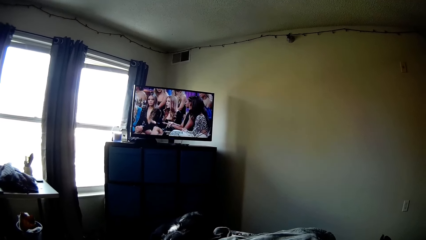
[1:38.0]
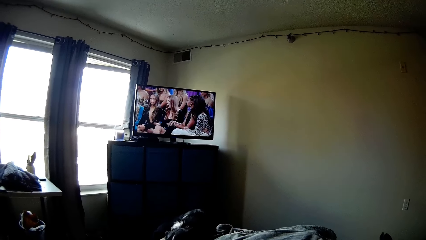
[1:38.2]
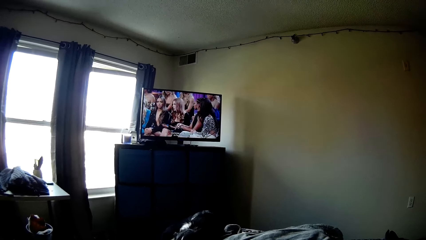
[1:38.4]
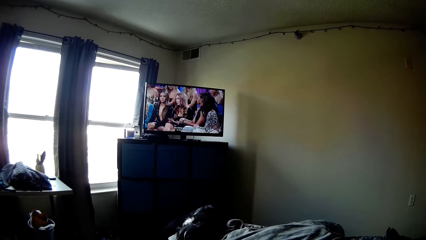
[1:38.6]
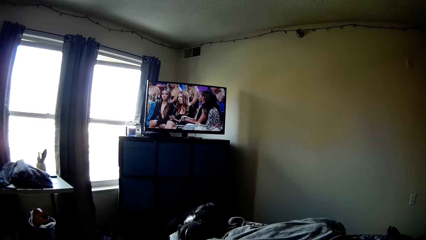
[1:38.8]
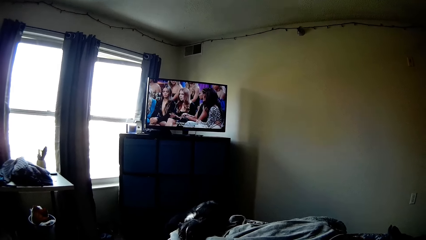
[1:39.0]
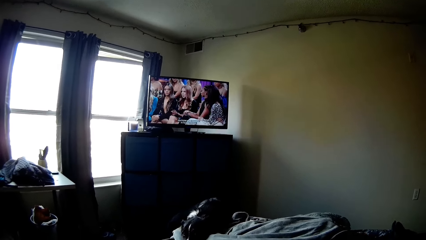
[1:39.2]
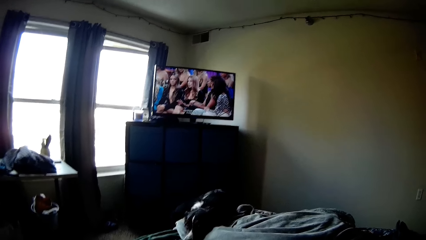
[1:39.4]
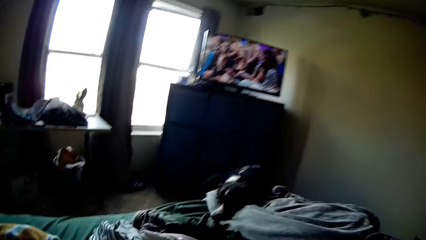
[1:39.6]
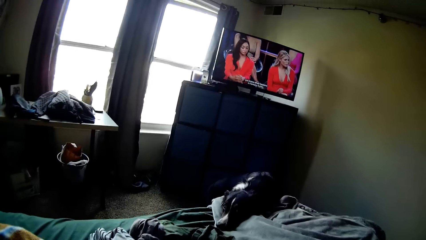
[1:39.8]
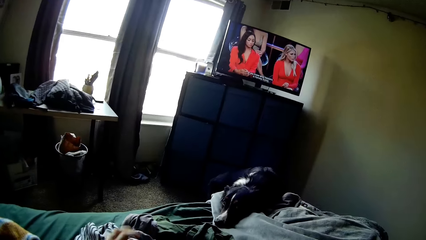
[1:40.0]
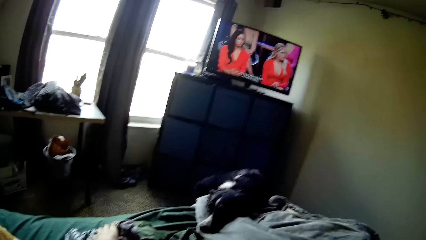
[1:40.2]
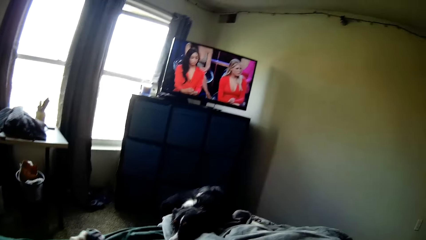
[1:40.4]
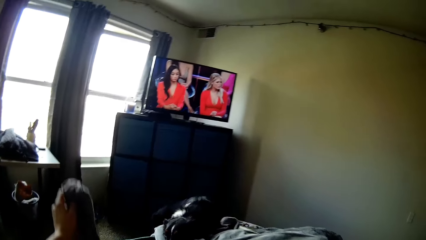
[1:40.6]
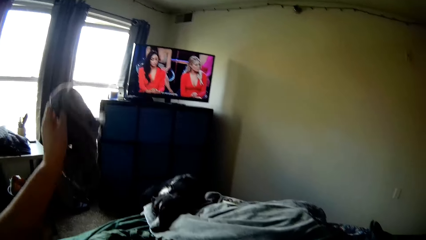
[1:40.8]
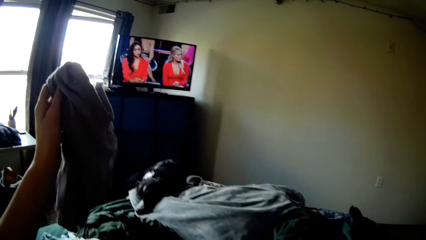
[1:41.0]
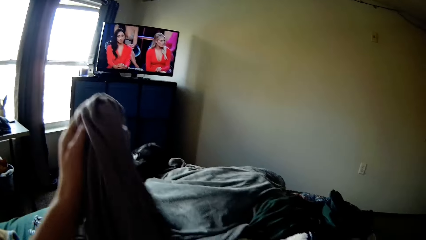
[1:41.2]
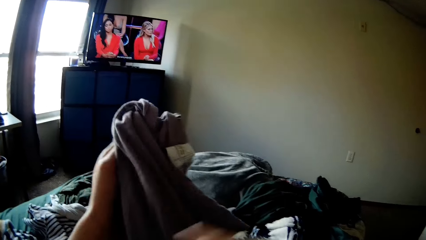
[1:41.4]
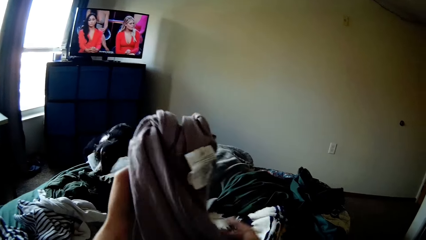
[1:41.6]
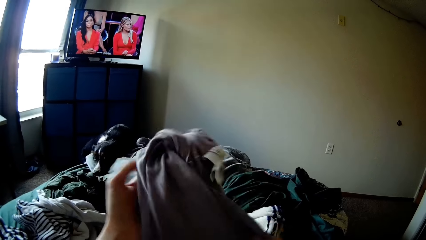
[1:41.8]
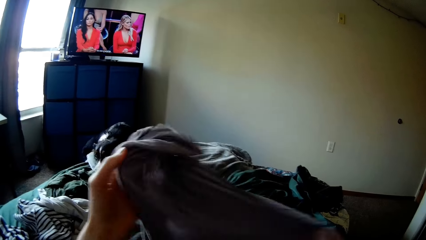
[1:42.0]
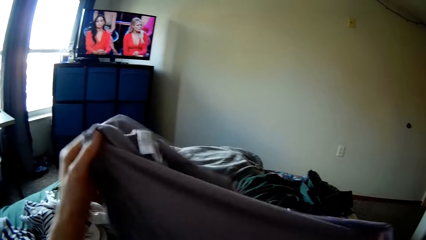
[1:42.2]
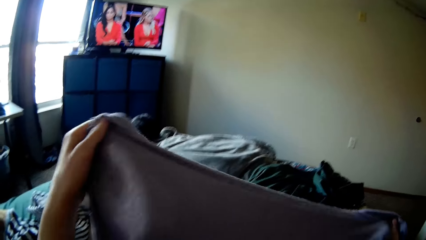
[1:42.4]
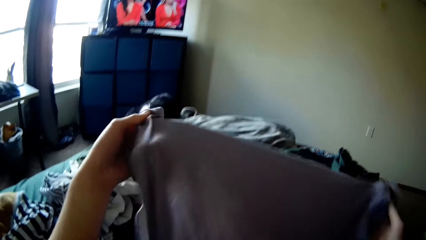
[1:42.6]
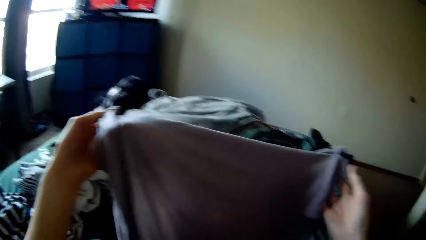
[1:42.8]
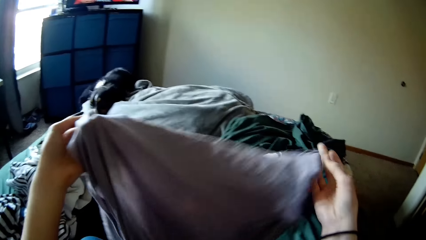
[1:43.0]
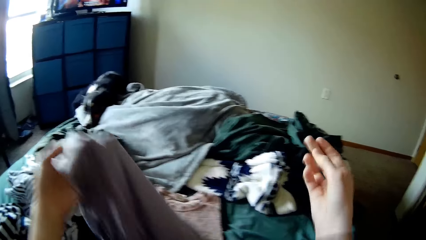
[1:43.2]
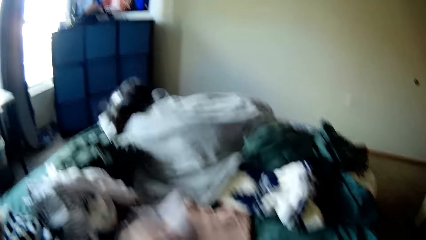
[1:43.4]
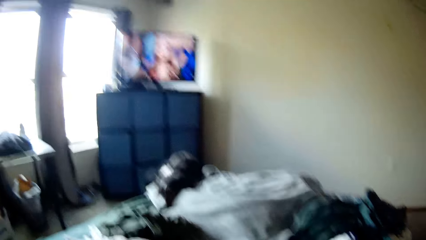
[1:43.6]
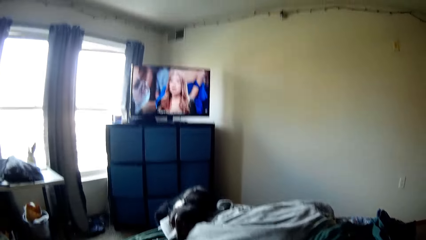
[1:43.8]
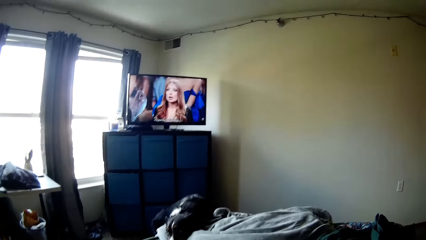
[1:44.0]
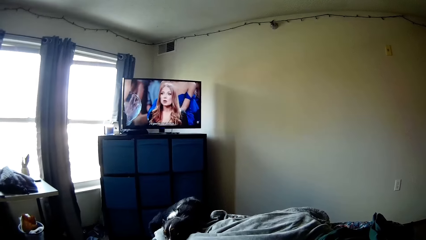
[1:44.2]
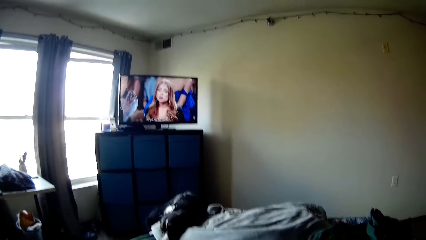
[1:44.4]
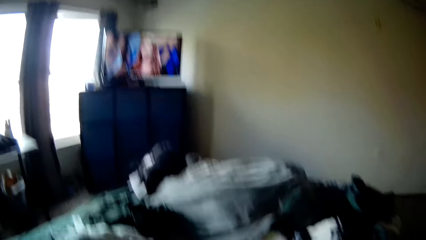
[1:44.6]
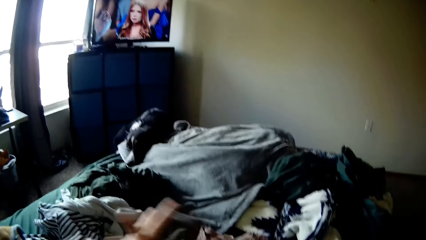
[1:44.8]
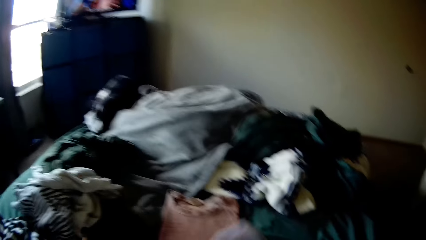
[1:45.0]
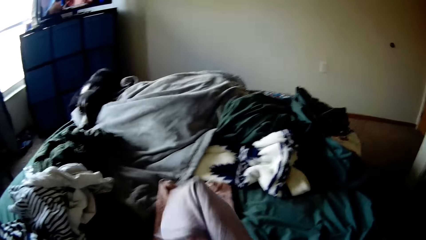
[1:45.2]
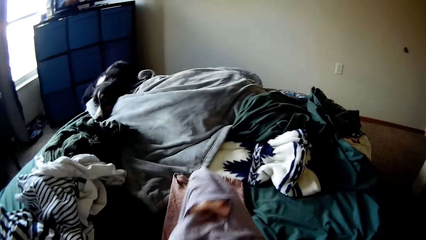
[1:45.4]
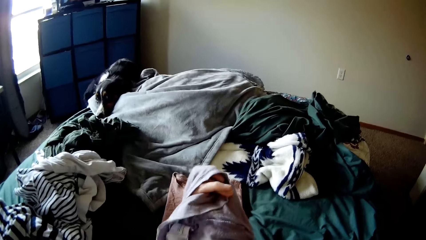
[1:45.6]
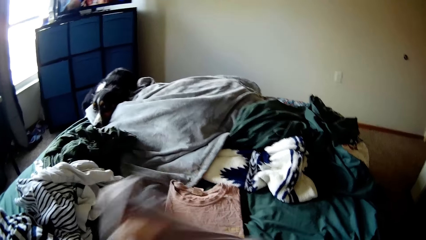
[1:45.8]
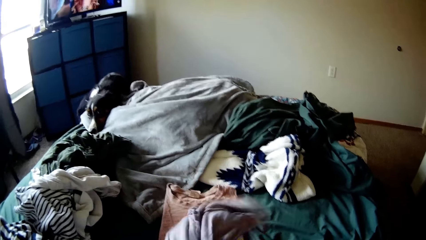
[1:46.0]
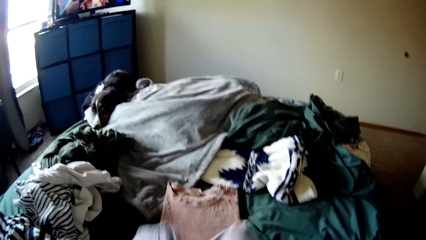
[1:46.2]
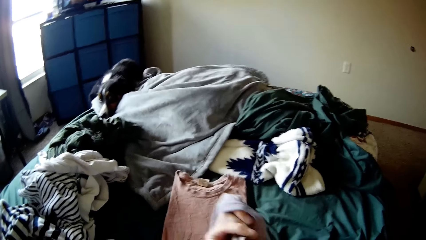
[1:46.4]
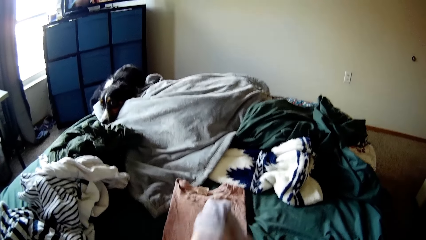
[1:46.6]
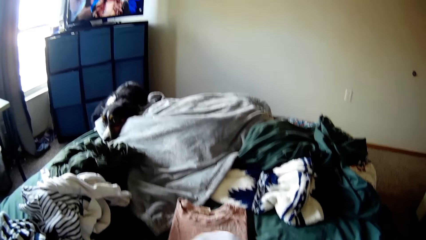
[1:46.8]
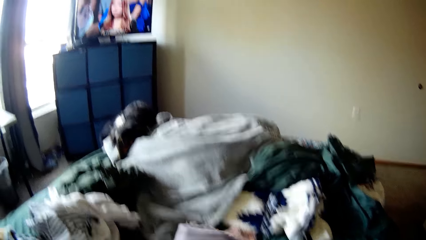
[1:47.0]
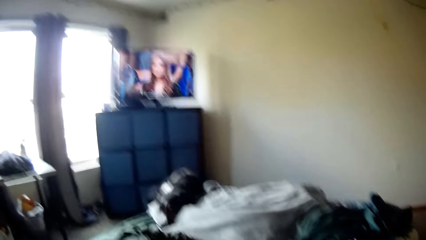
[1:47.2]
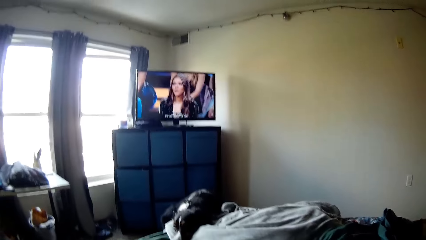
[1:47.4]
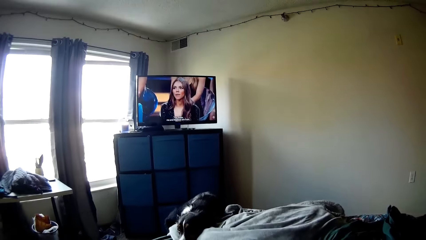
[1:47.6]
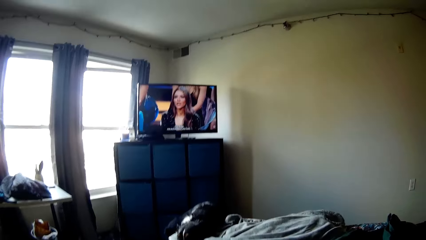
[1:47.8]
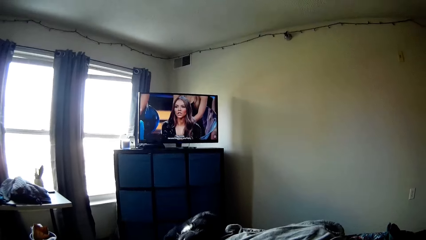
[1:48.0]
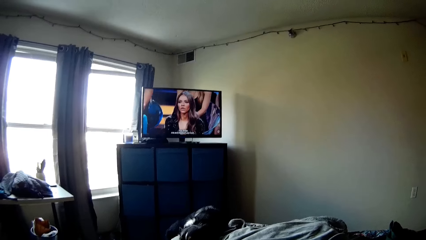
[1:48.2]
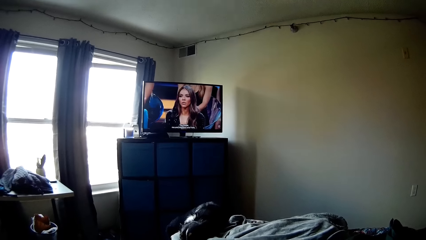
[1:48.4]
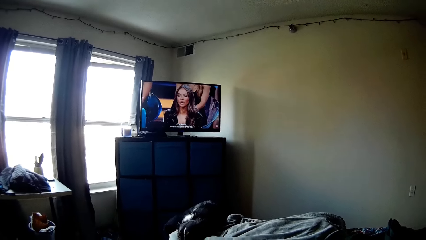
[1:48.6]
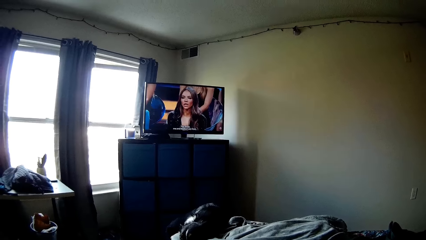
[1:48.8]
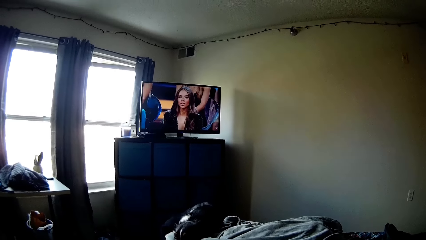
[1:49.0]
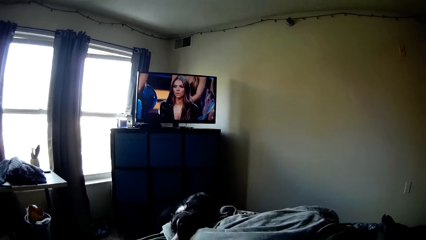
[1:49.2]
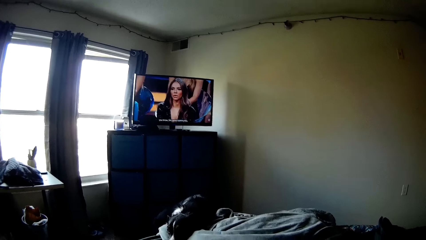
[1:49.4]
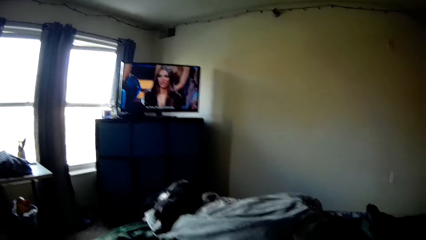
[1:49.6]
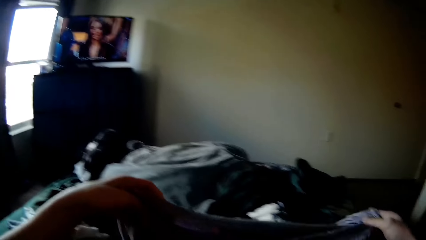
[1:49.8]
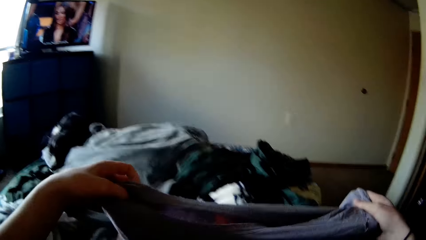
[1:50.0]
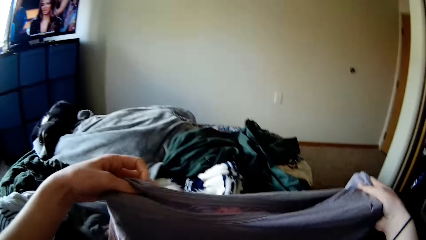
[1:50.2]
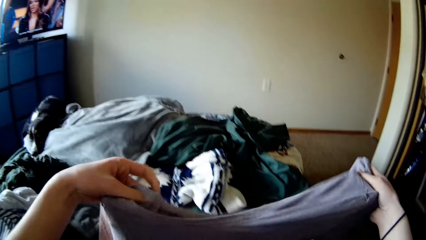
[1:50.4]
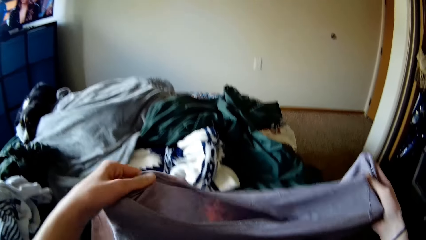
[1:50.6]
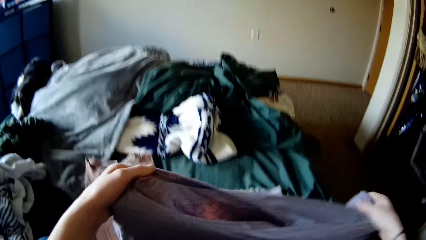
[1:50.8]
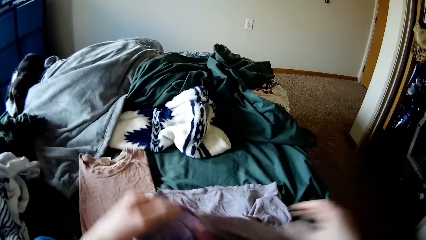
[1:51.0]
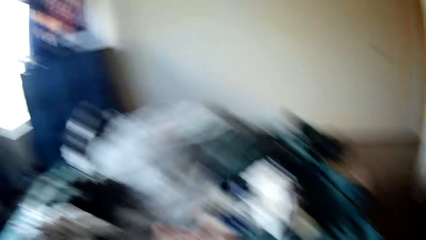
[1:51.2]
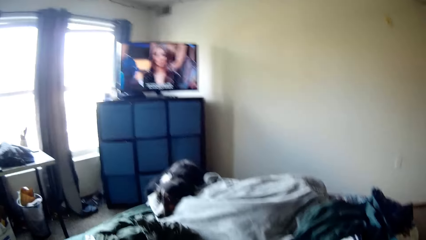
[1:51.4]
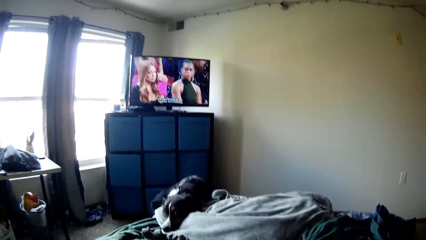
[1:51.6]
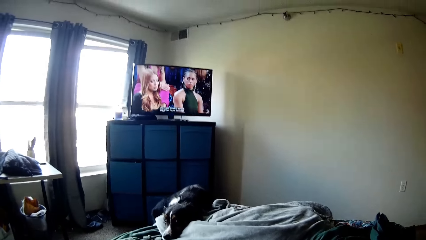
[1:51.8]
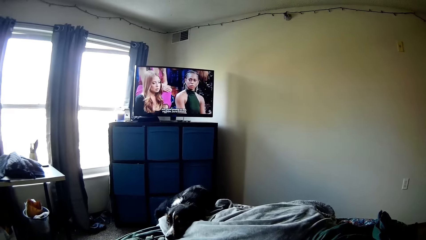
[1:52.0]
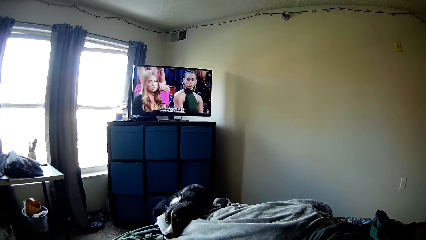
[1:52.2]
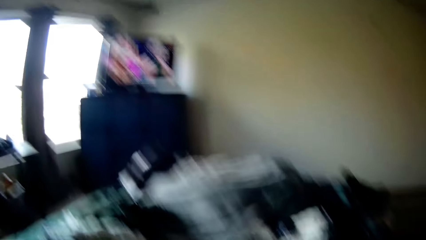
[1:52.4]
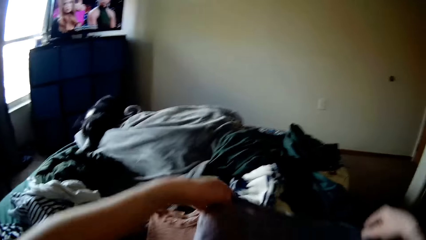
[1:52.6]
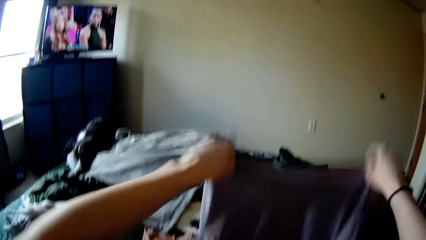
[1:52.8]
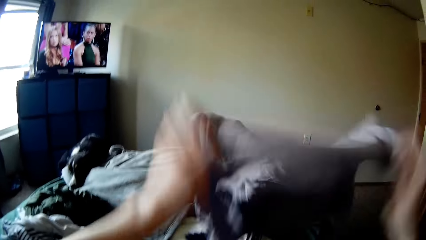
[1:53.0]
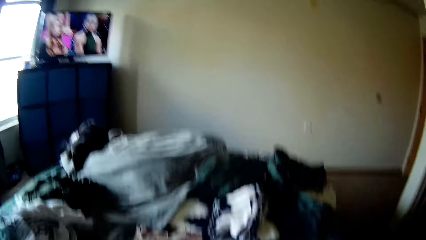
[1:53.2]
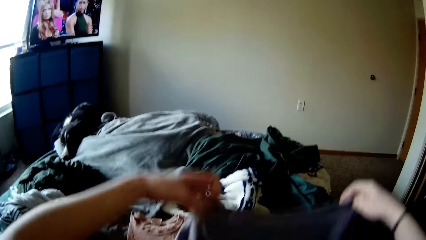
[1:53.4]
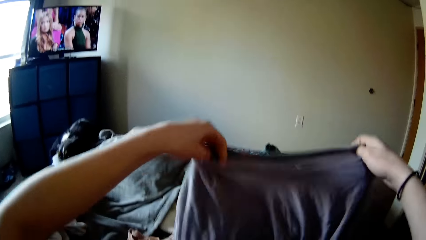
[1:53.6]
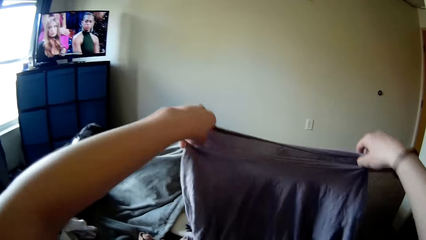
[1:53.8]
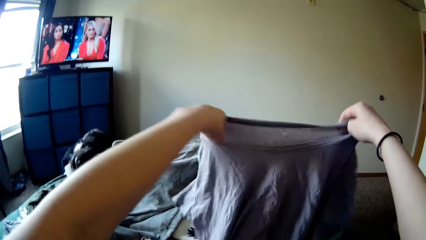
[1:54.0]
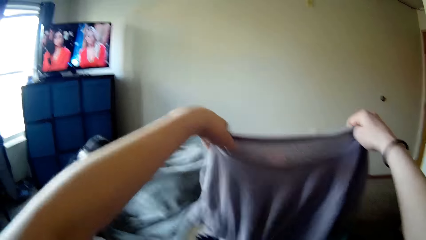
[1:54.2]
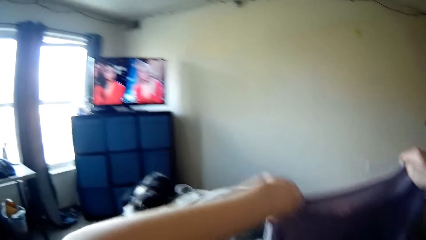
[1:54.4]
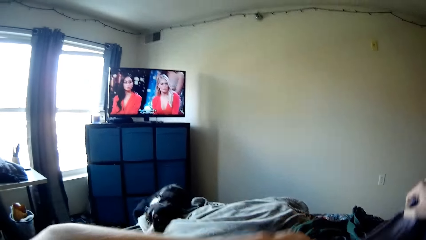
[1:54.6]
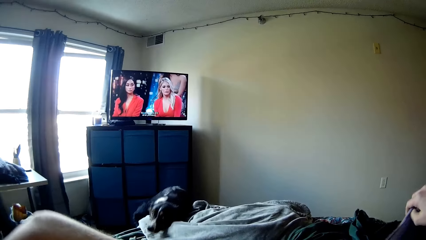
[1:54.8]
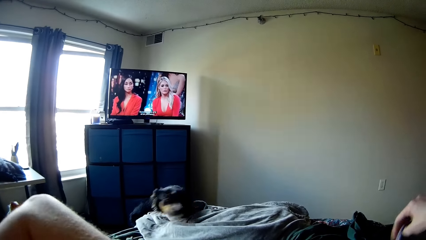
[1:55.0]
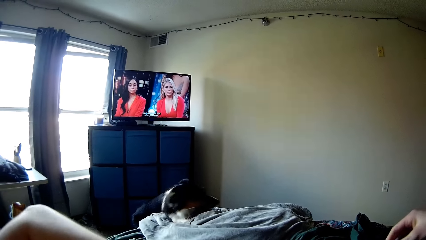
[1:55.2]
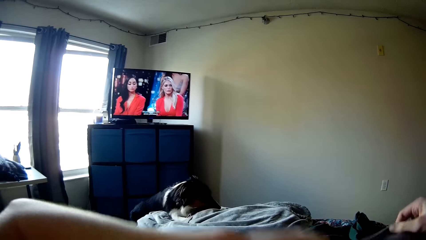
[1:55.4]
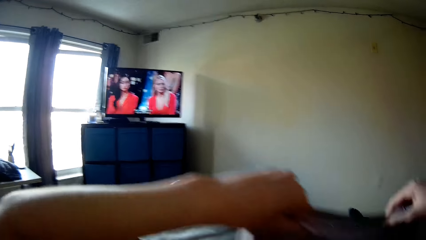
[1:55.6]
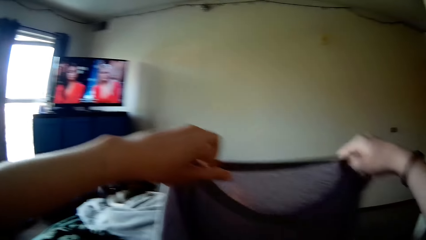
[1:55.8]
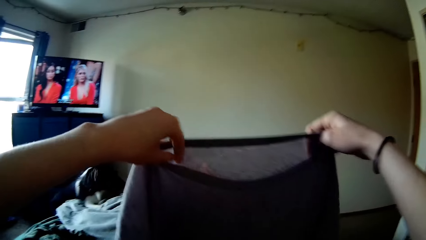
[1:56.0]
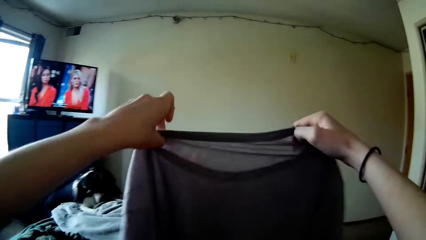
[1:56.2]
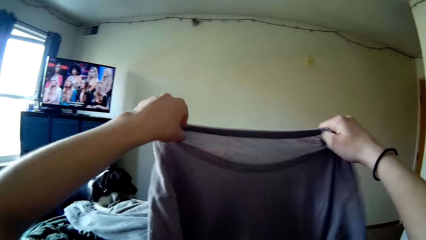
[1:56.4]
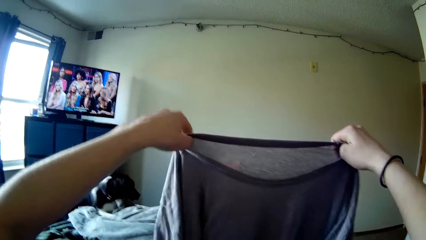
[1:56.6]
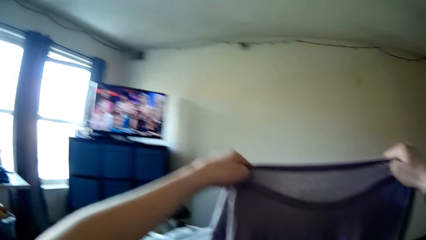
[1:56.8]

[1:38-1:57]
The camera wearer picks up the cloth on the bed. He holds the piece of cloth with his hand. He sits on the bed. He picks up the cloth on the bed. He holds the cloth with his hand. He sits on the bed. He holds the cloth with his hand. He sits on the bed. He shakes the cloth with his hand. He holds the cloth with his hand.
